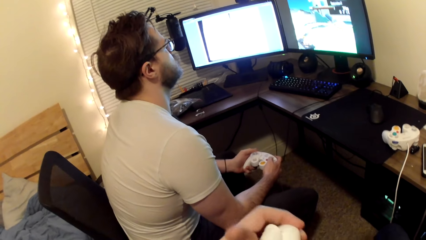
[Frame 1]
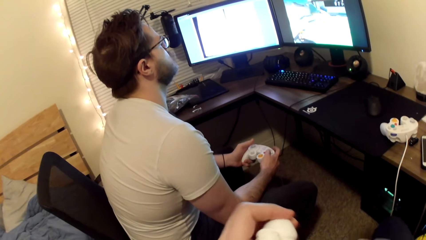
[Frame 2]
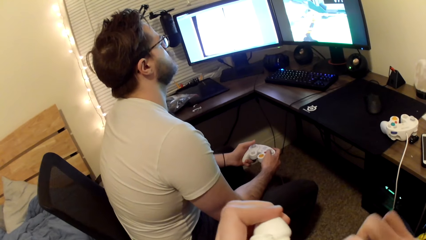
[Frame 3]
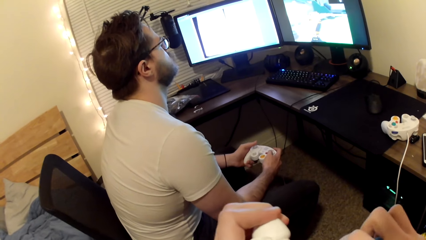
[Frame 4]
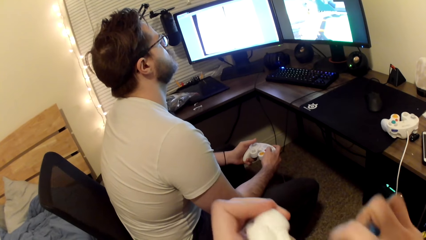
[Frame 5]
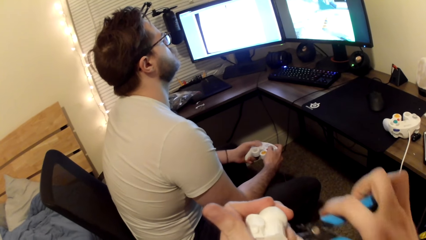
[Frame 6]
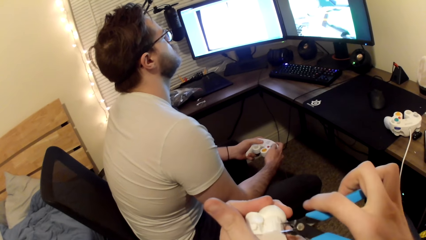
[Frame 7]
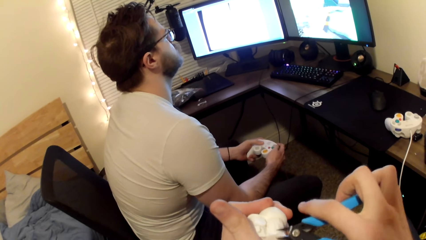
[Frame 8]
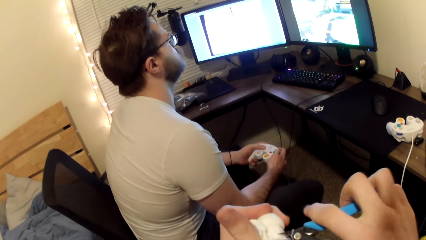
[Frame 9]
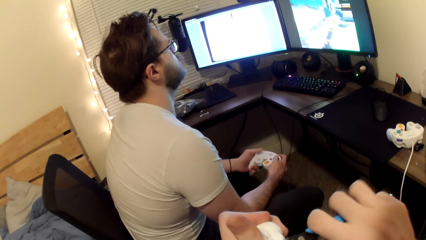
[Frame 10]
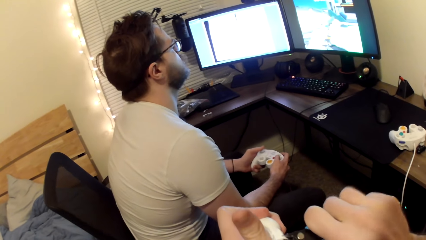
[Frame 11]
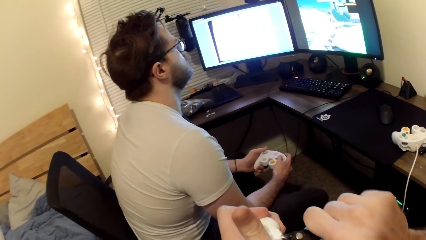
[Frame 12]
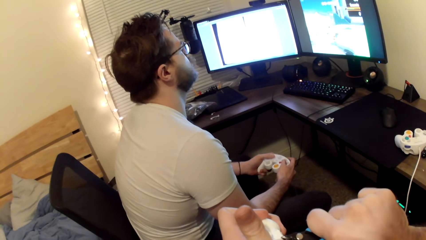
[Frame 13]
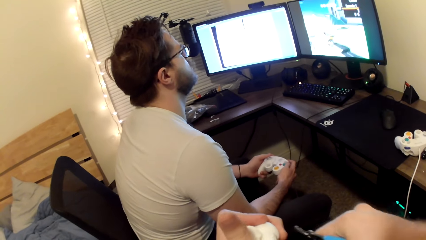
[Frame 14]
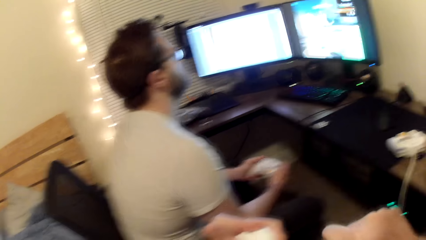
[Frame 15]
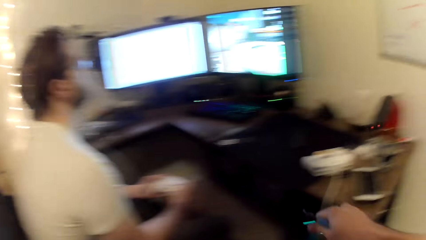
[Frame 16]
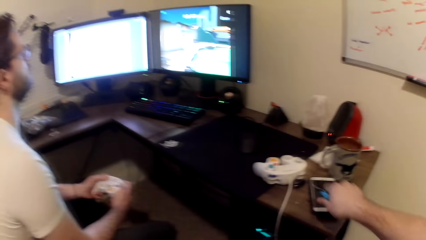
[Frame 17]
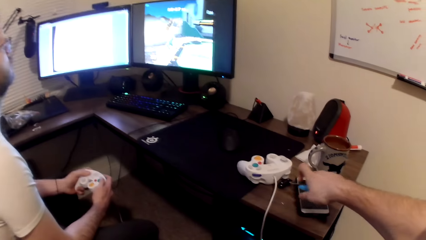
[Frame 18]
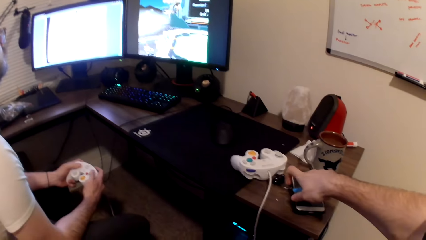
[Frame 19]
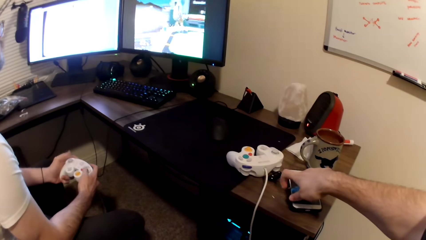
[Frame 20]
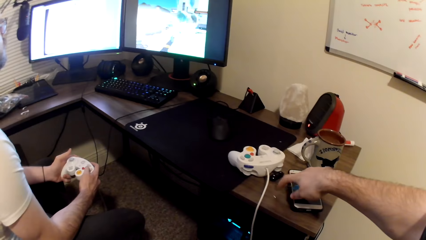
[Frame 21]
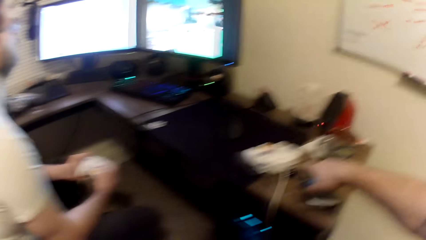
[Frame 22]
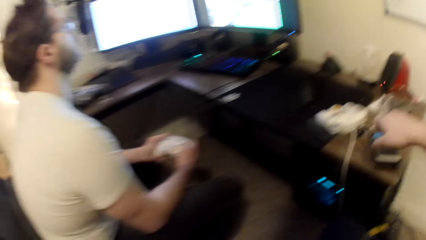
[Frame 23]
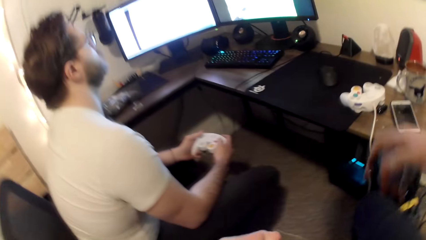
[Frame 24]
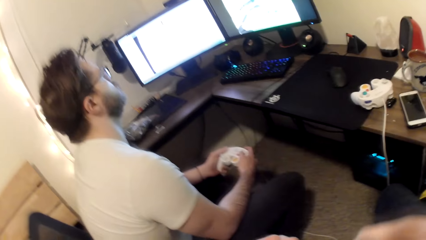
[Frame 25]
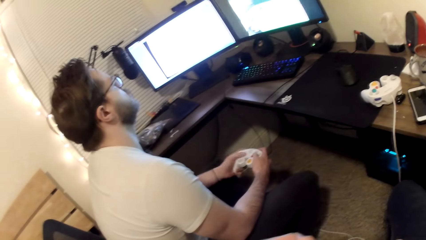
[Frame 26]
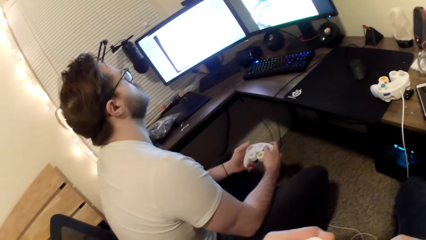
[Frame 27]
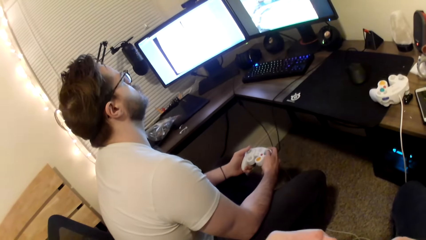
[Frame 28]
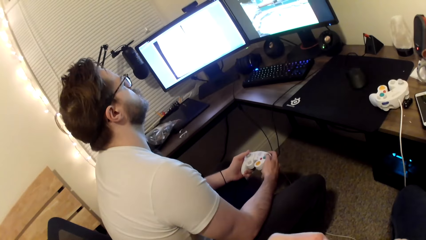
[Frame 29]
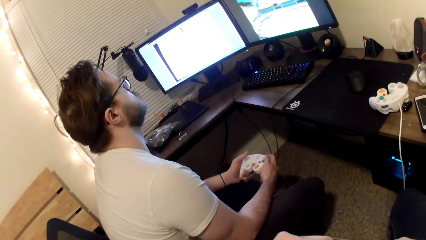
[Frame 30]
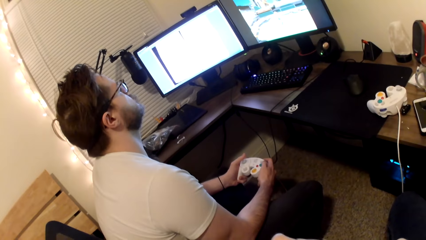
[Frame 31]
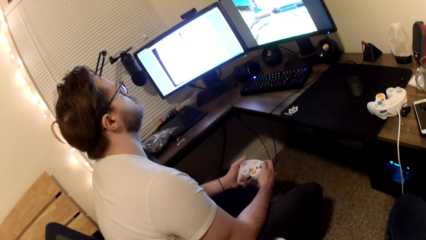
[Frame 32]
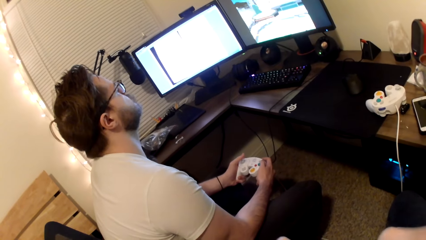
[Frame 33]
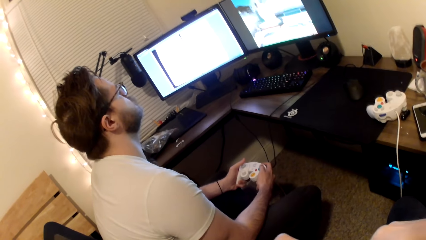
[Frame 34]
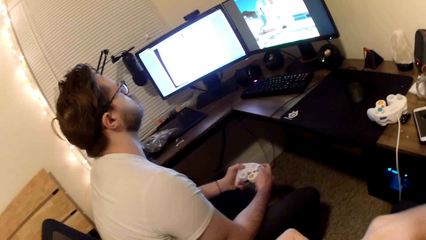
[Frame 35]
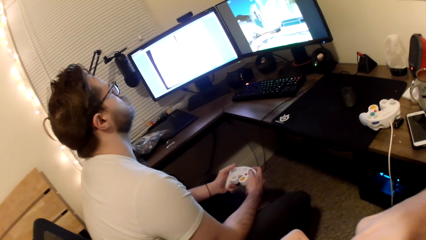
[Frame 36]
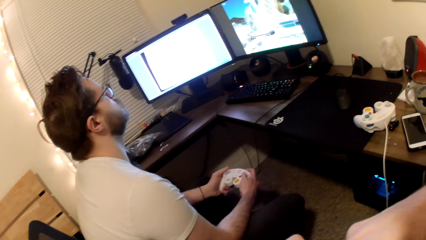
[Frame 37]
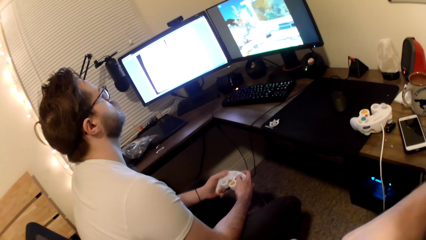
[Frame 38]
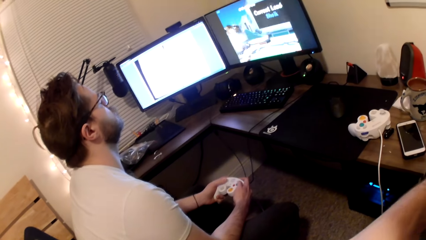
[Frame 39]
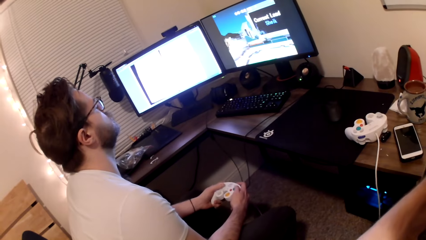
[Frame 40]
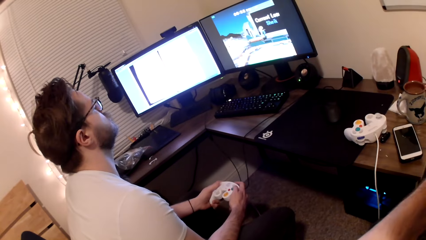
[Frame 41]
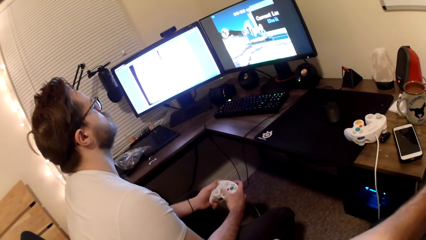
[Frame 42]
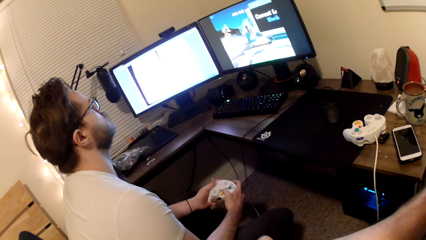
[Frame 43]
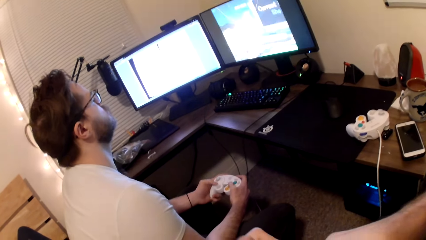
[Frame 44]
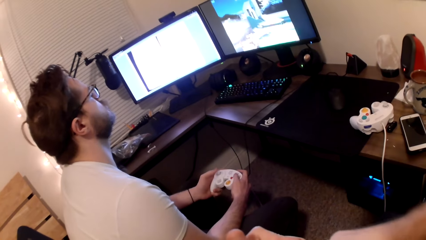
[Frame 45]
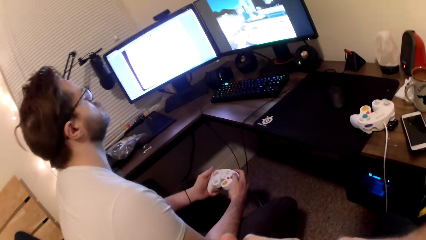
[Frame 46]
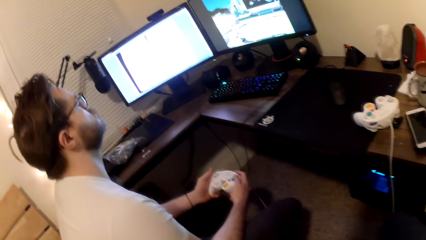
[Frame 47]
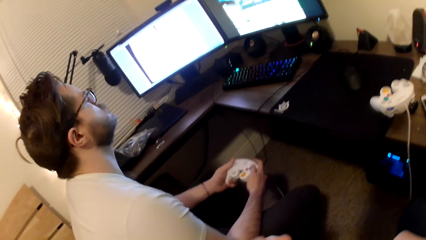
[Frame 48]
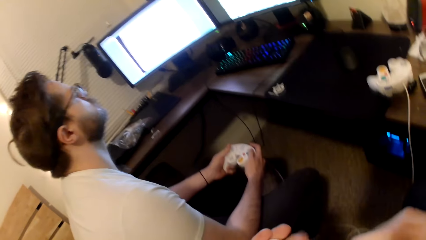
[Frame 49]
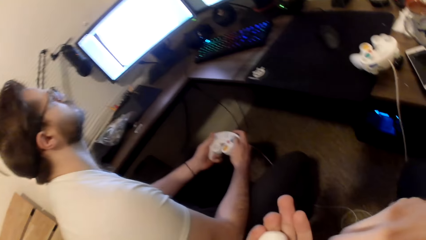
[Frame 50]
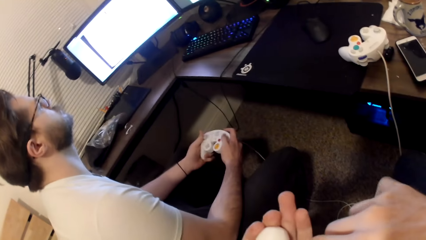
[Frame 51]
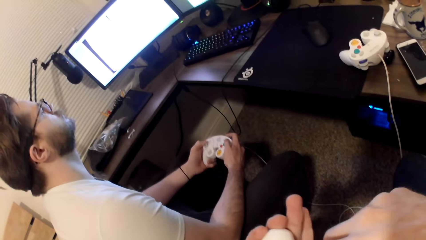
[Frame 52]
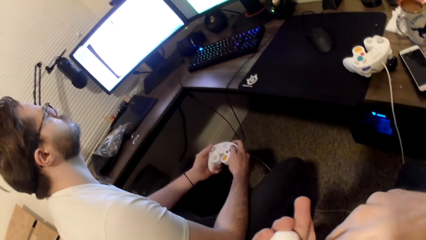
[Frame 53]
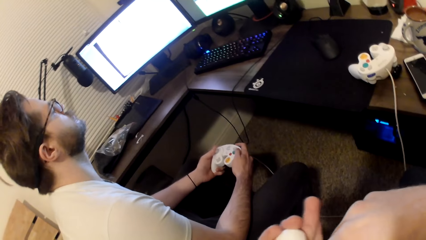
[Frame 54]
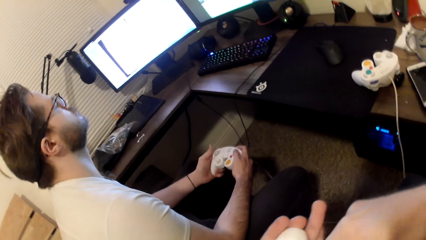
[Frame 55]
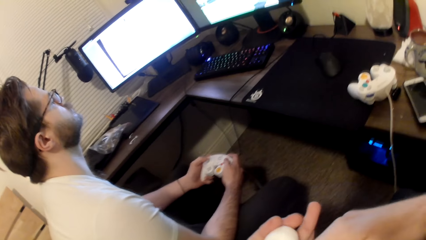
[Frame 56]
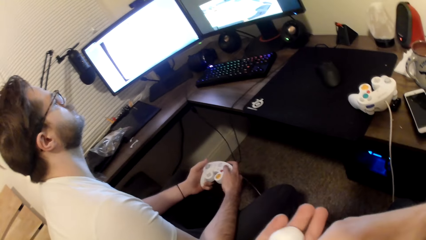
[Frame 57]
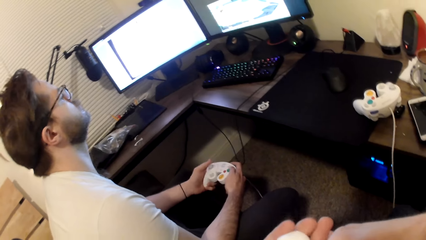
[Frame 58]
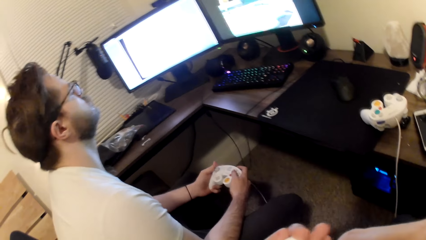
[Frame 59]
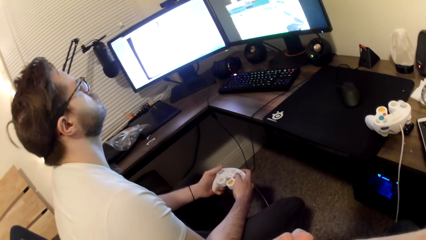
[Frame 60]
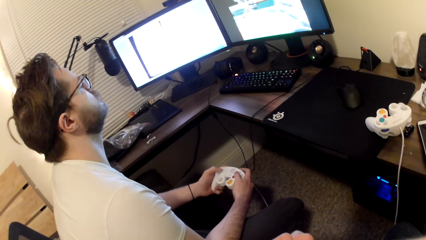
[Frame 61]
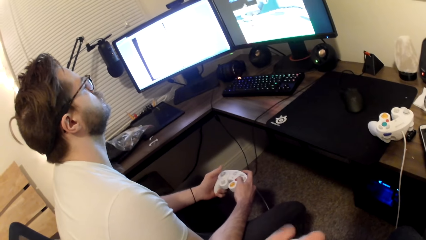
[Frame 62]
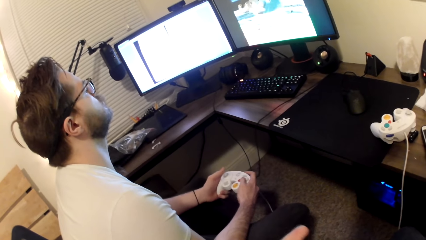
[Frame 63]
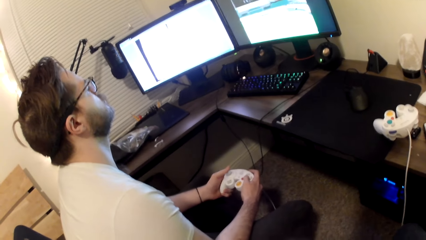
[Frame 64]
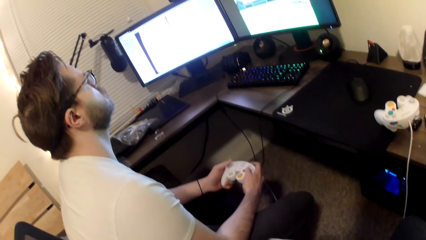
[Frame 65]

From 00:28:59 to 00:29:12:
The camera wearer cuts the plastic with a cutter. He drops pieces of the Styrofoam from the plier onto a table. He places the plastic on the table. He shapes the Styrofoam in his left hand with the plier.
